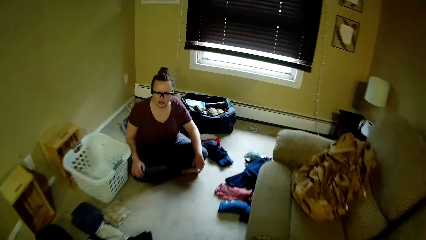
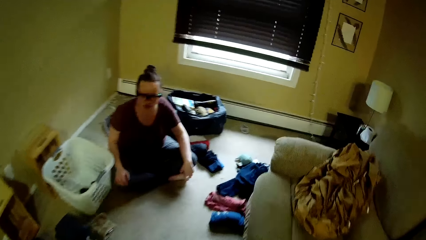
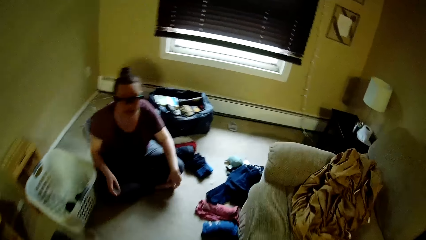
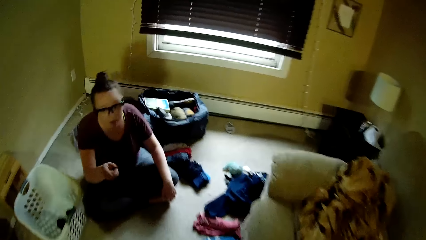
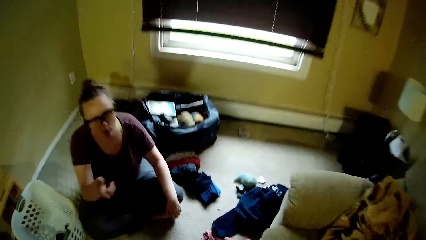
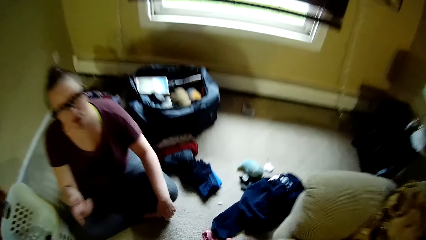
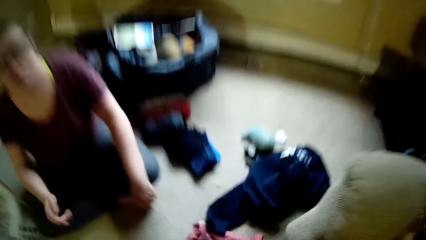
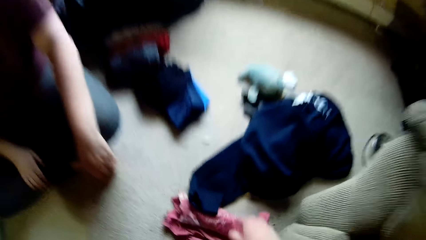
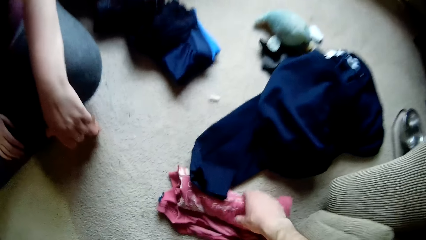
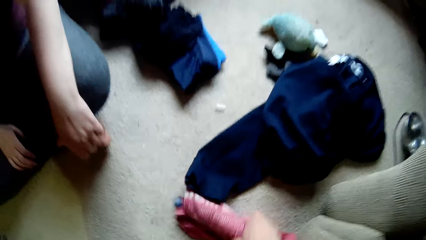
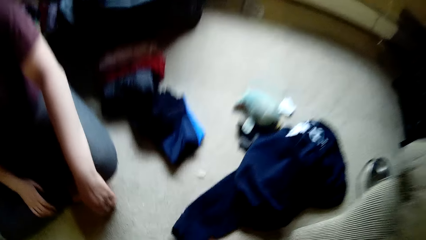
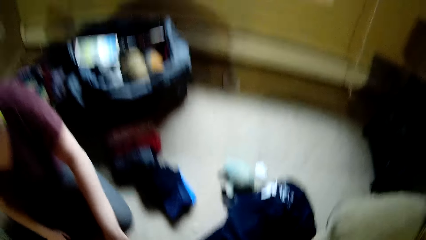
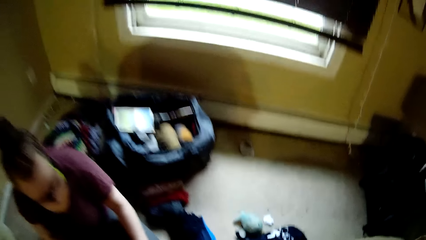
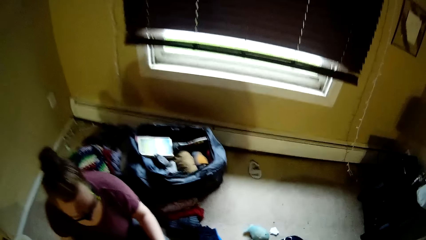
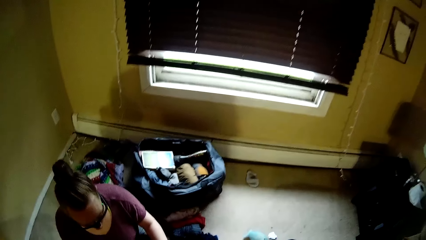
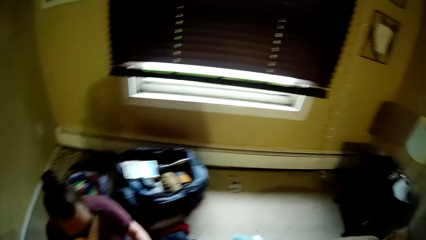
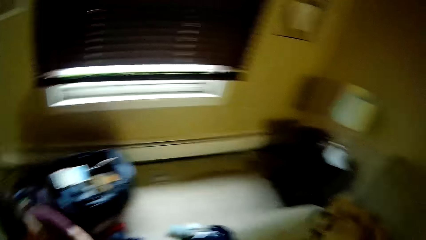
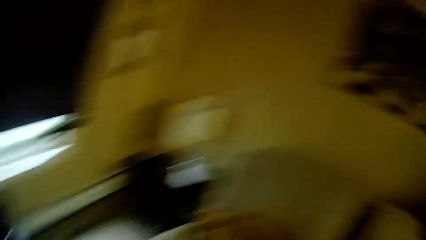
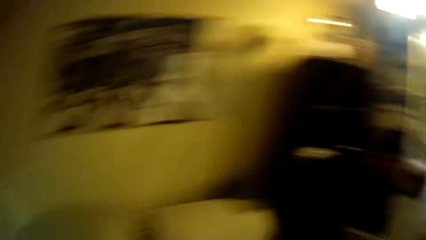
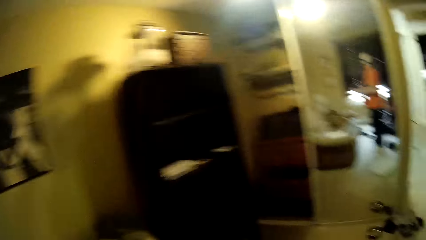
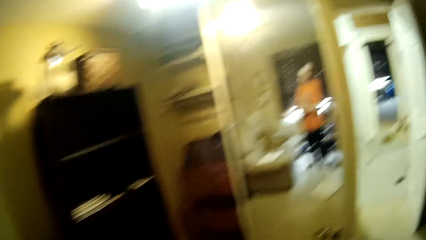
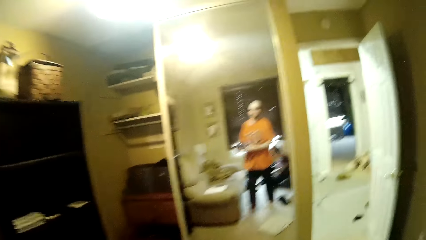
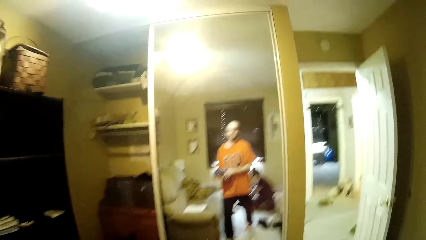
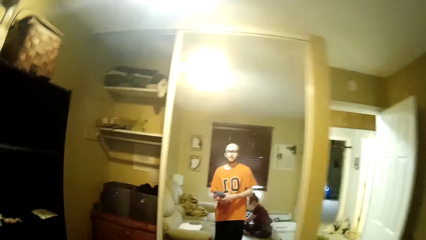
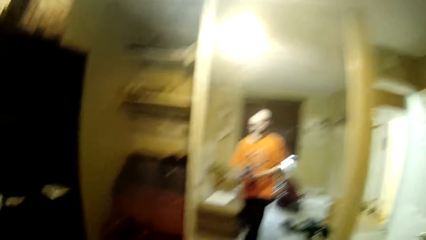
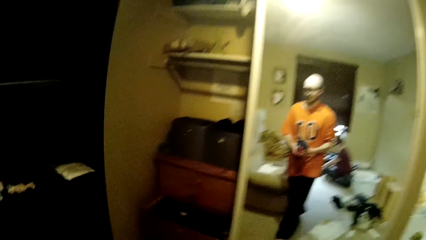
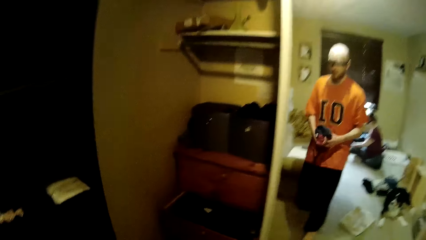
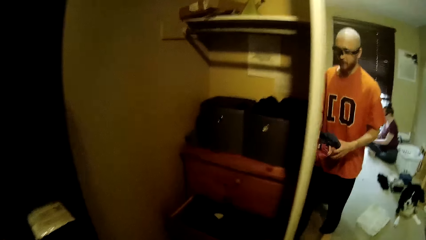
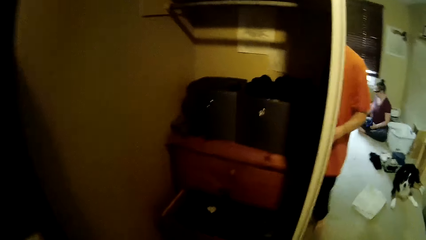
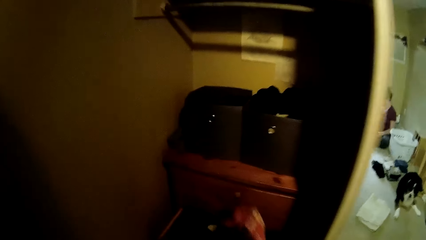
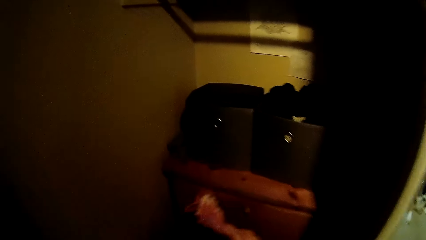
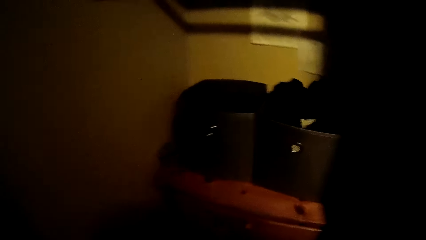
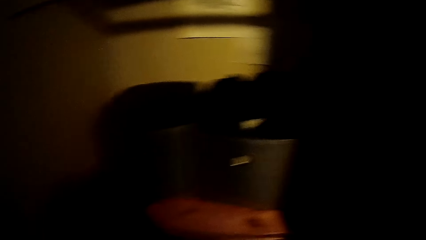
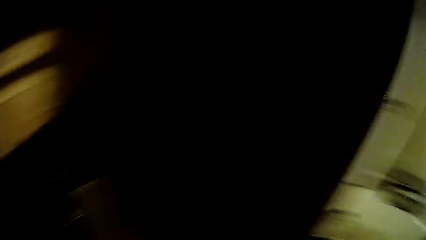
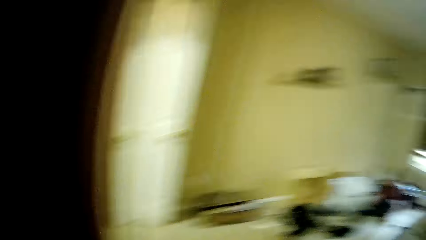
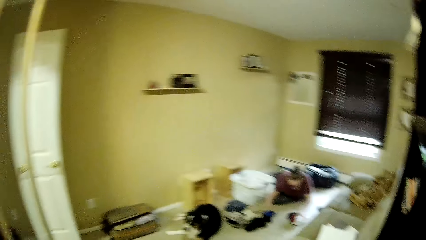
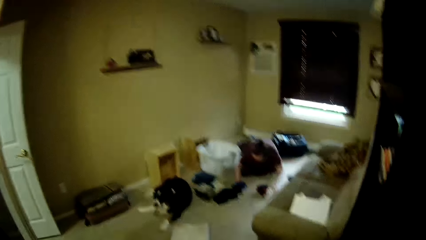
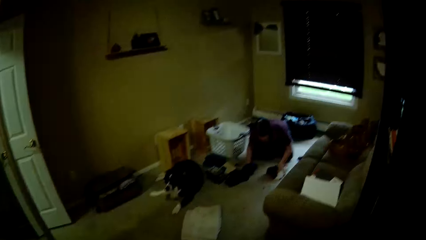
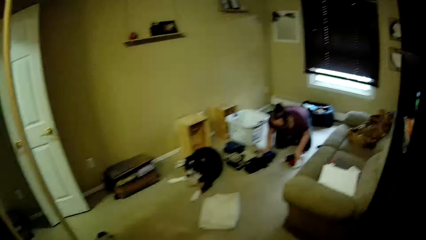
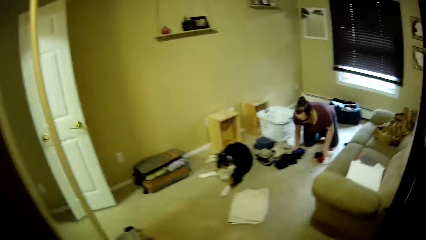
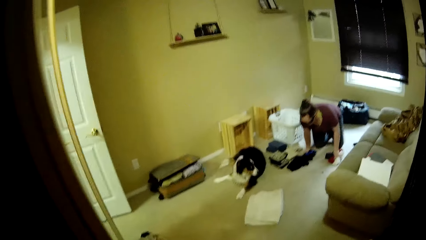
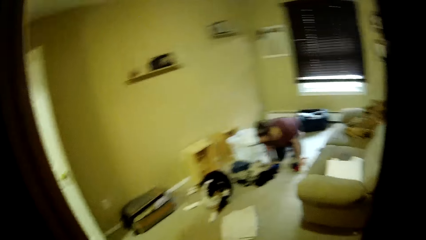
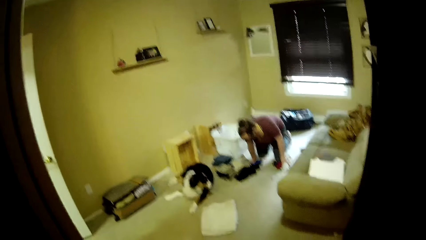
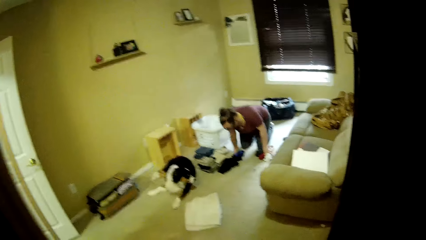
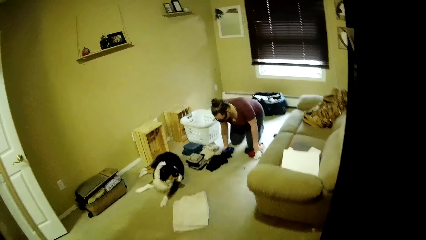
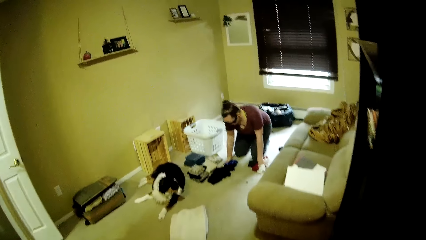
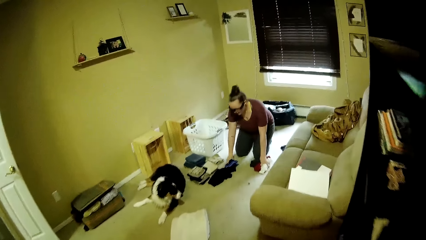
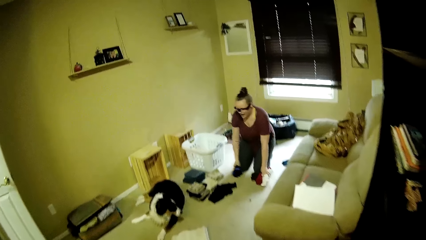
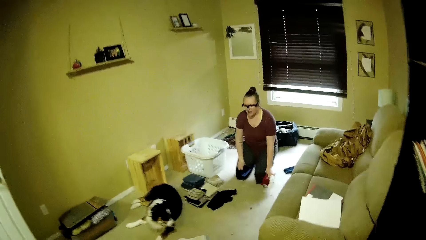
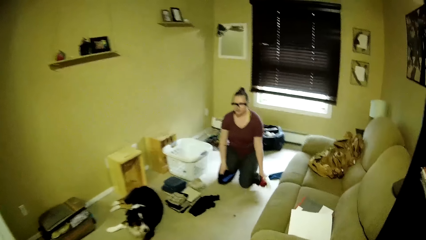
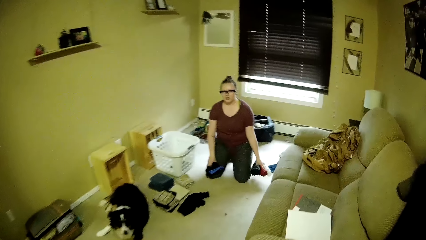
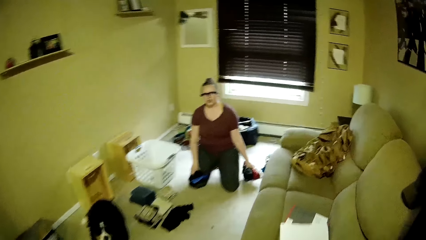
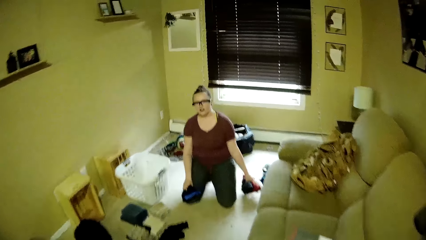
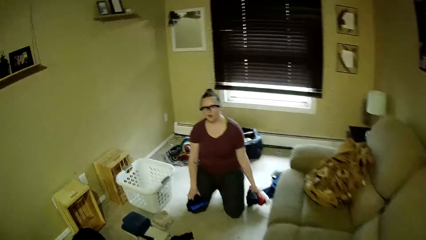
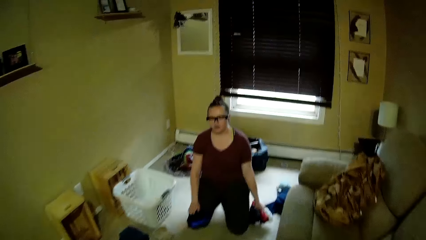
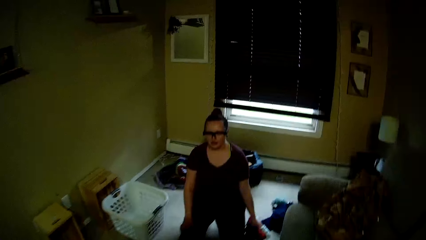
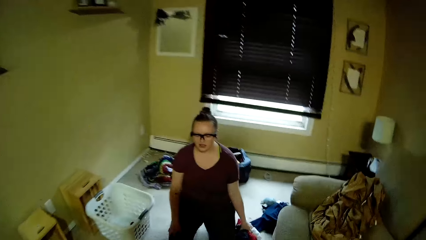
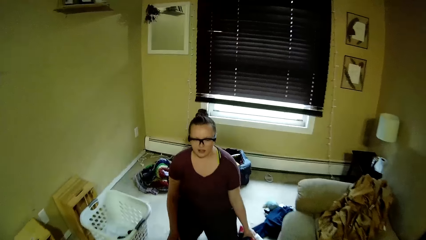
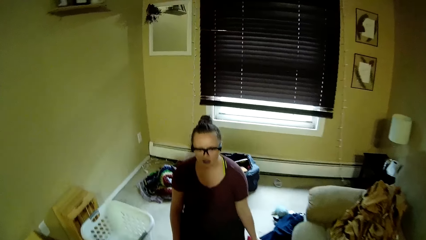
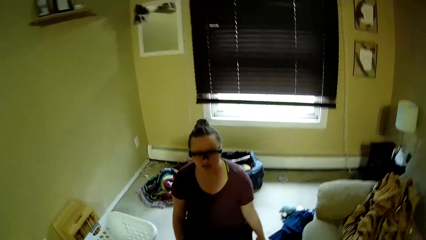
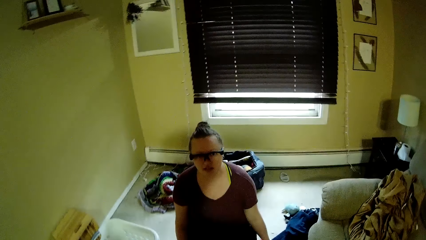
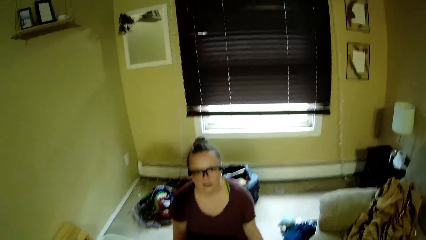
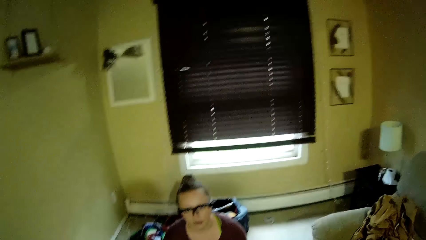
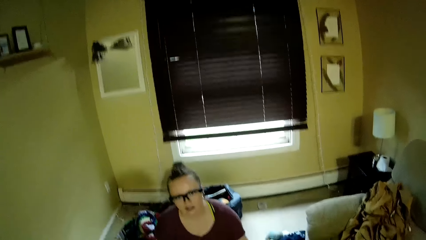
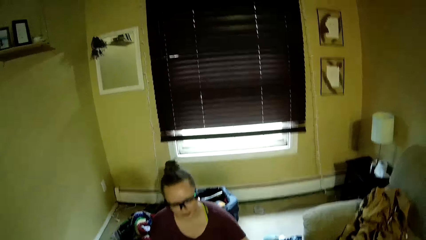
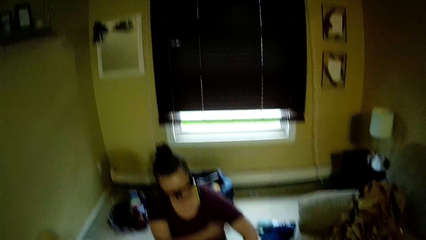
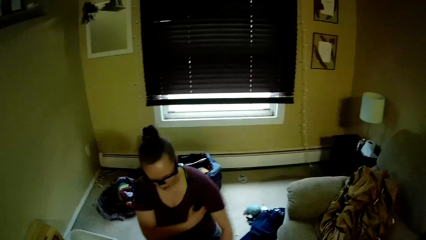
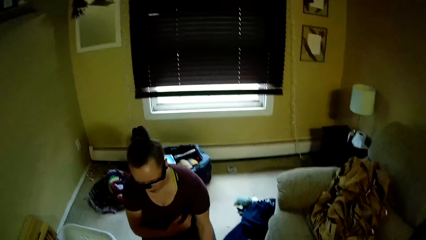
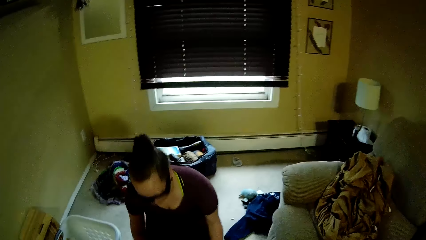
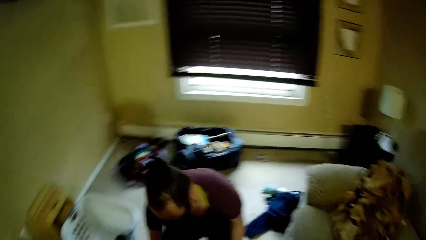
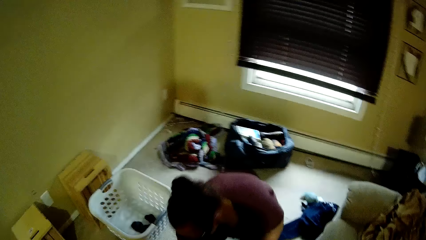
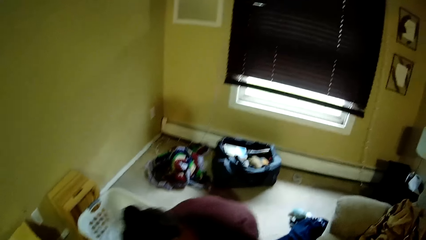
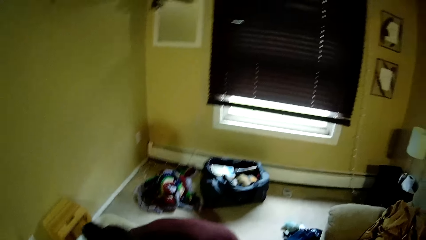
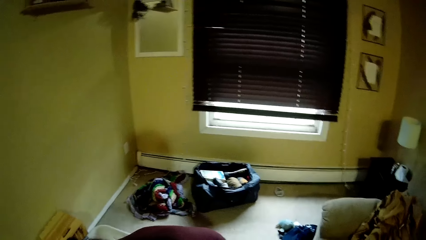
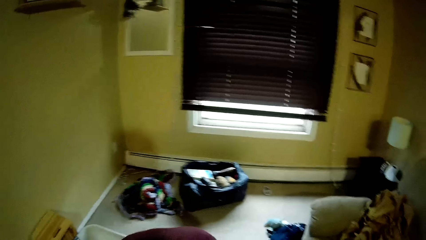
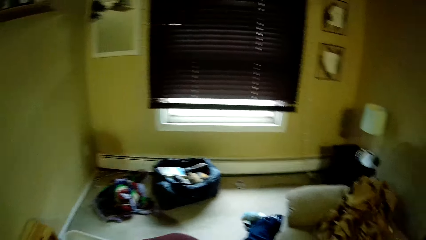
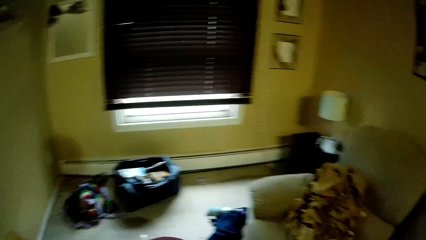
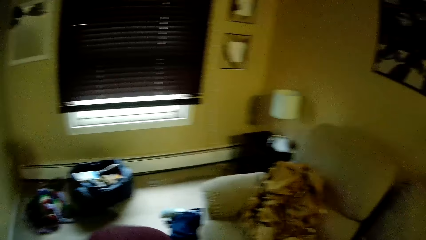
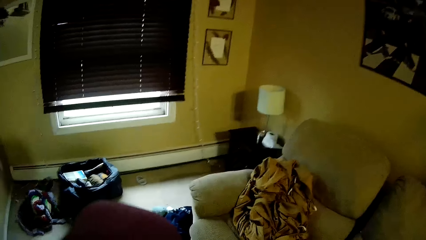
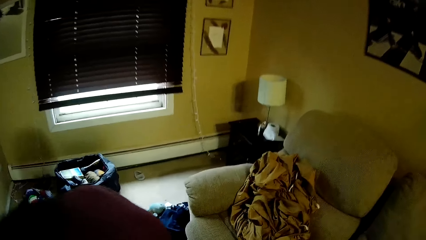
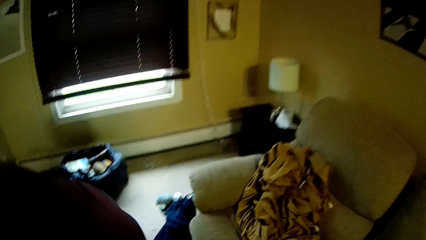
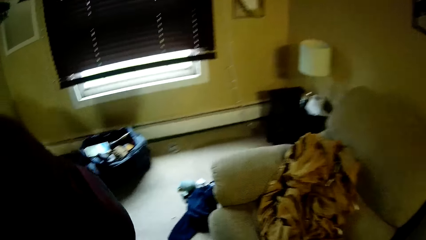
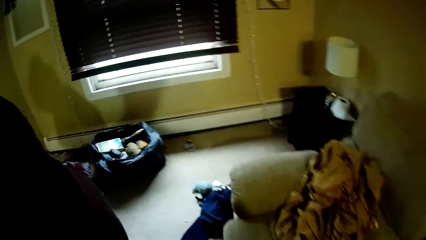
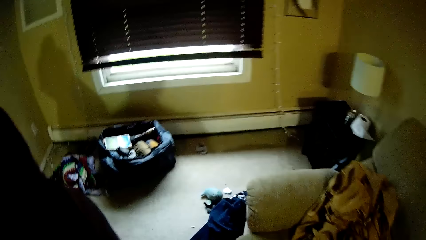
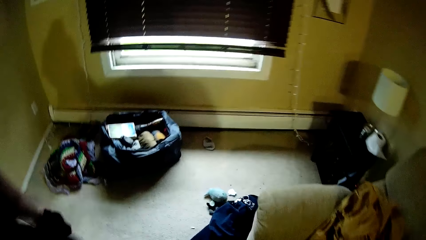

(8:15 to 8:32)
The camera wearer picks up socks from the floor. They walk across the room. They put the socks in the drawer. They walk back across the room to the woman.
